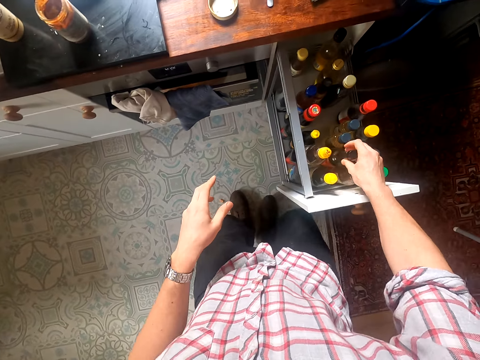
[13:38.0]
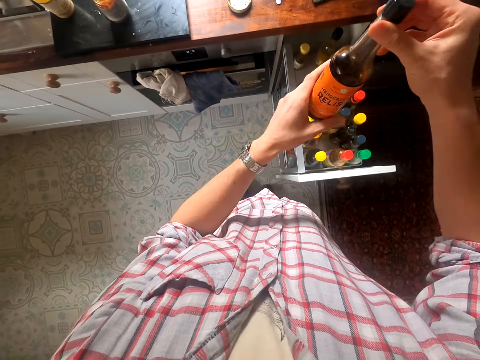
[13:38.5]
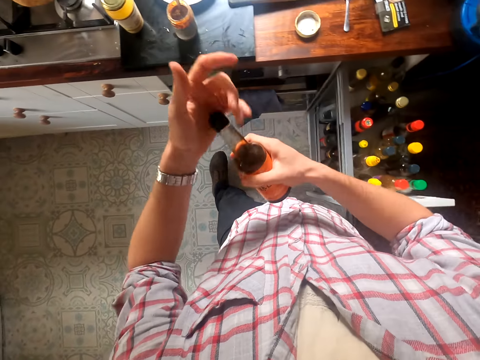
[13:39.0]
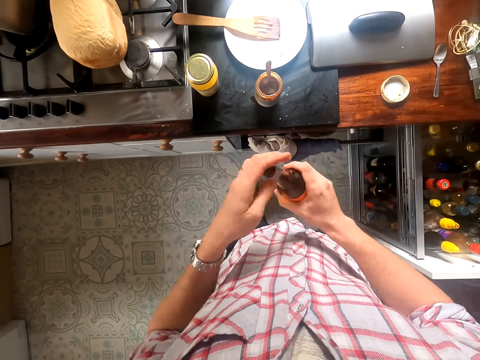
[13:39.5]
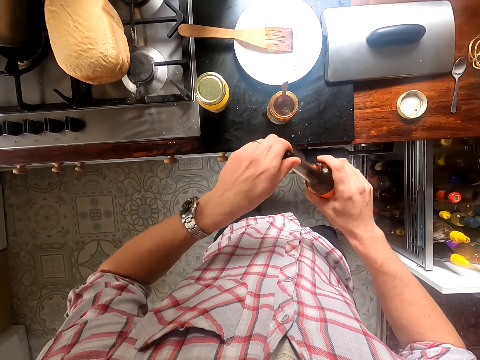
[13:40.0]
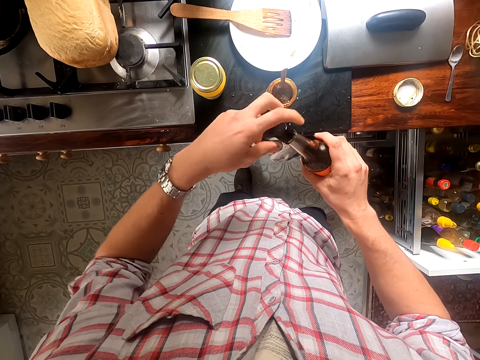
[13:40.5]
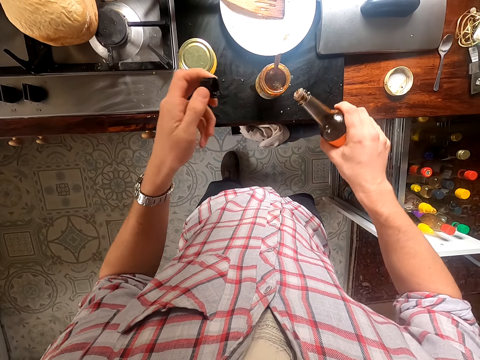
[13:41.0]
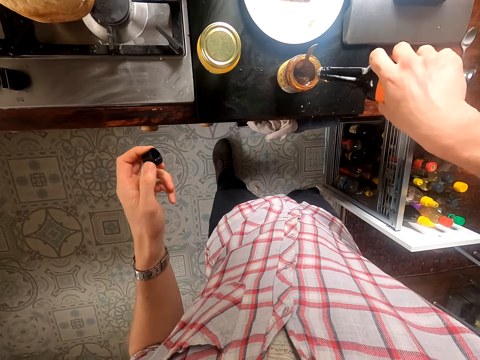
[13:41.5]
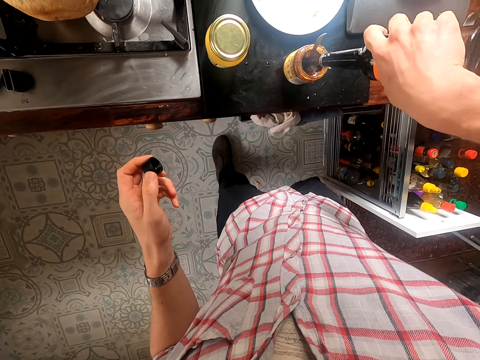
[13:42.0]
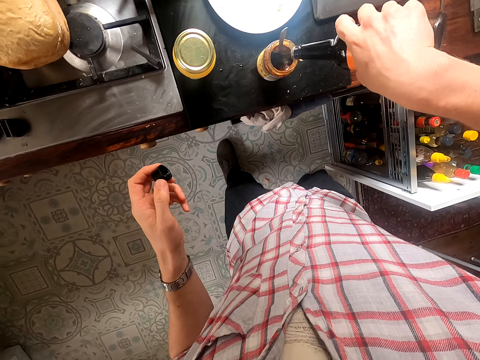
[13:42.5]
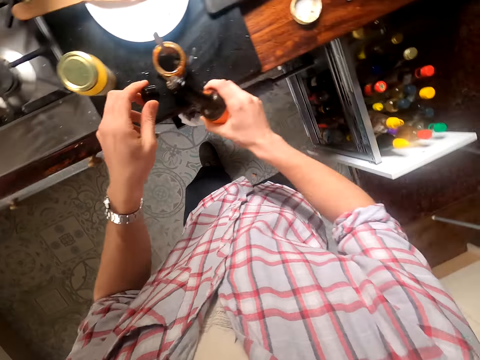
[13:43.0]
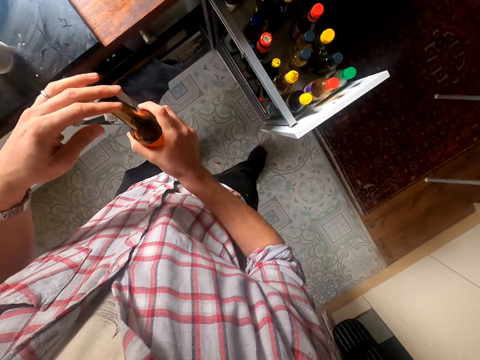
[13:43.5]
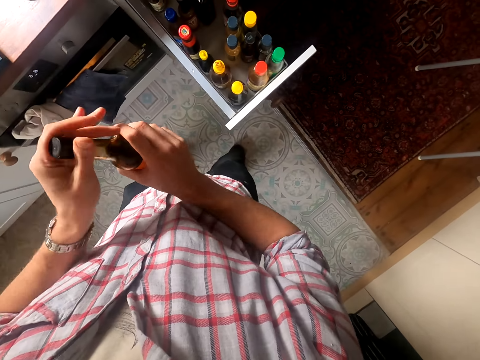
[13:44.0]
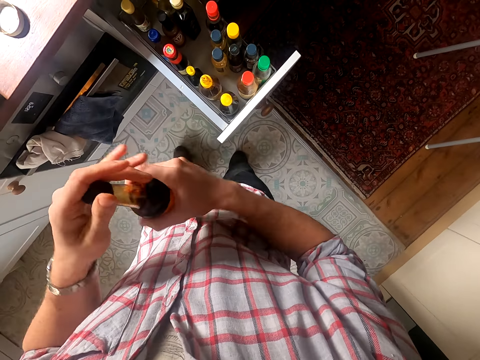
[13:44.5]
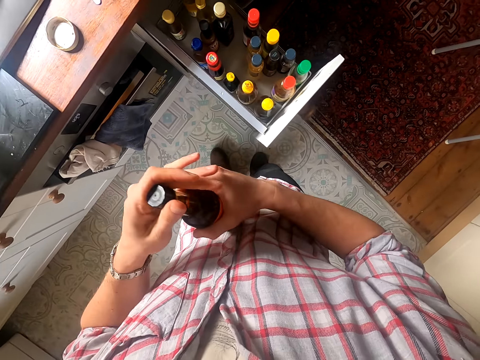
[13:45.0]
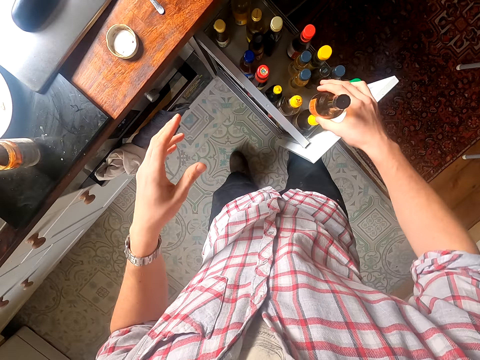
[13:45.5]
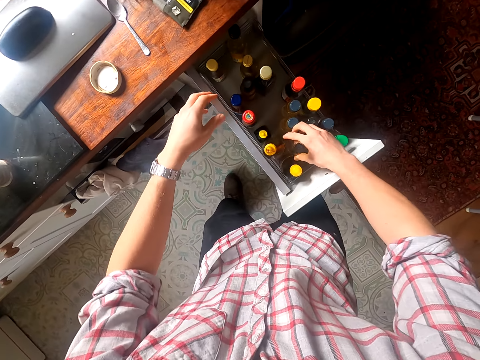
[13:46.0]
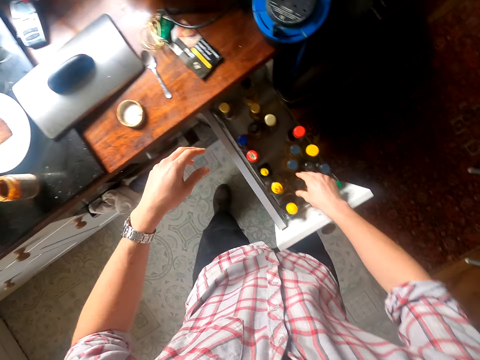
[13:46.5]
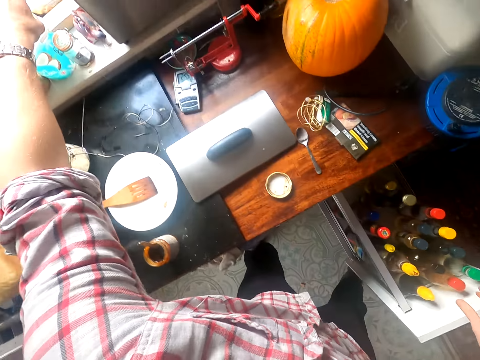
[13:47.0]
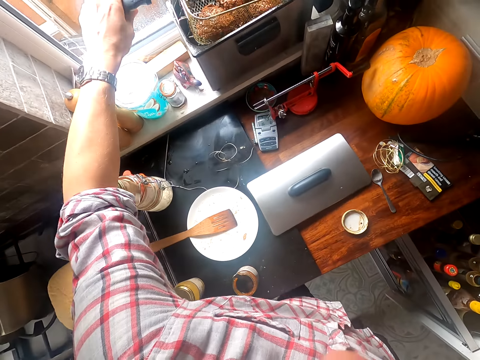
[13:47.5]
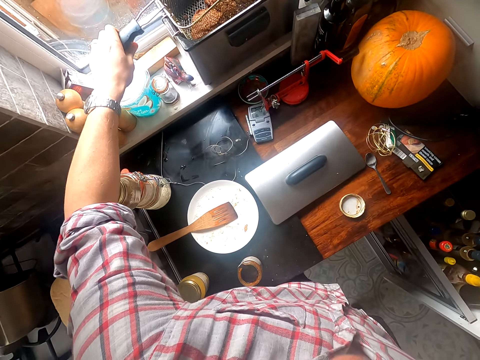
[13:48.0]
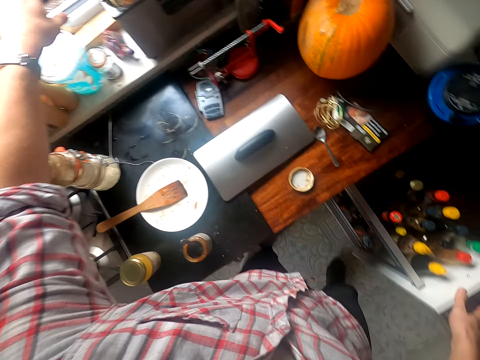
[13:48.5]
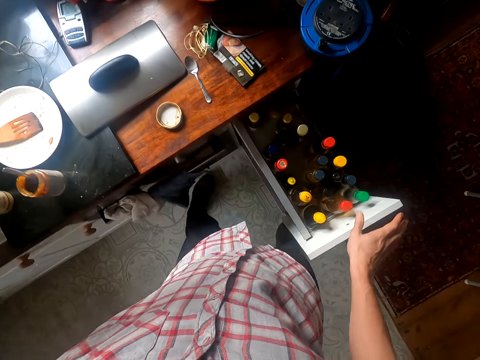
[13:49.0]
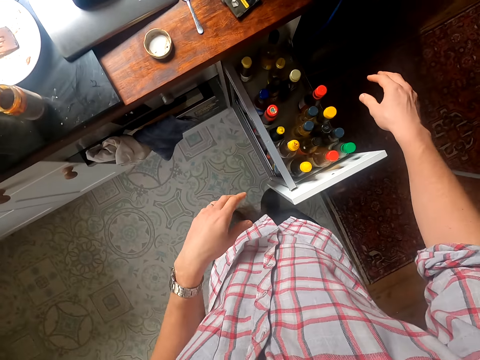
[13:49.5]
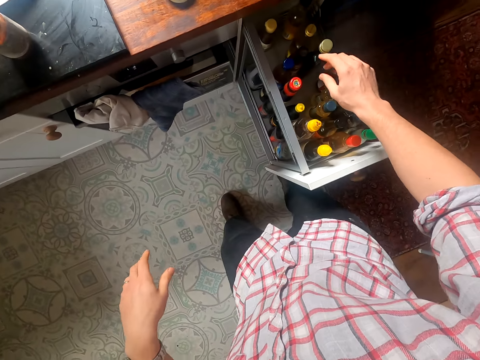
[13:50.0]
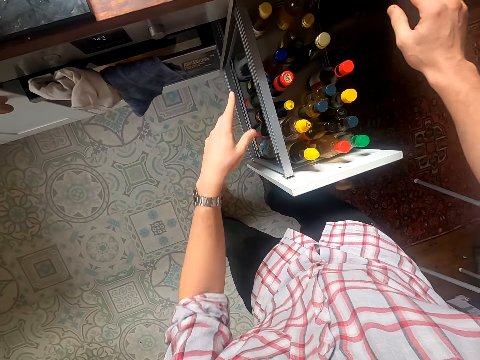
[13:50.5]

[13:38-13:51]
The camera wearer takes up a spice bottle from the drawer. They open the bottle. They pour the bottle's contents into the tin. They close the spice bottle. They close the bottle of sauce. They place the bottle back in the drawer. They hold onto the deep fryer. They shake the frying basket in the oil.

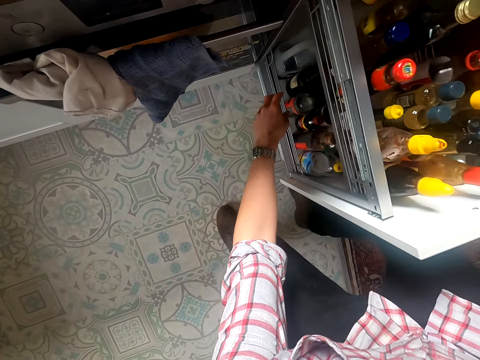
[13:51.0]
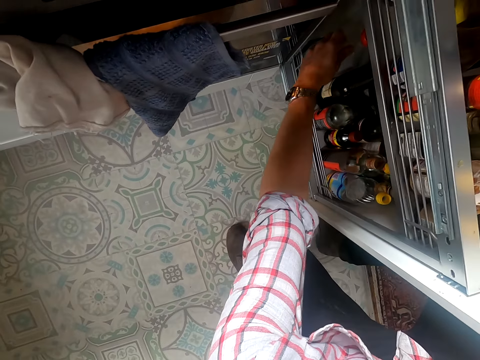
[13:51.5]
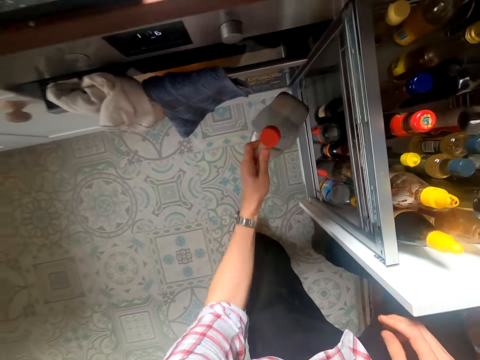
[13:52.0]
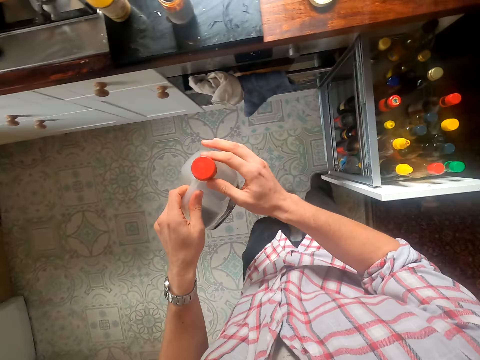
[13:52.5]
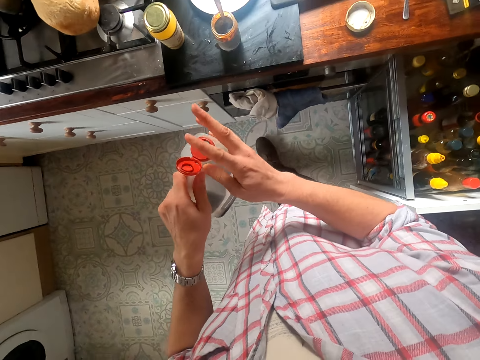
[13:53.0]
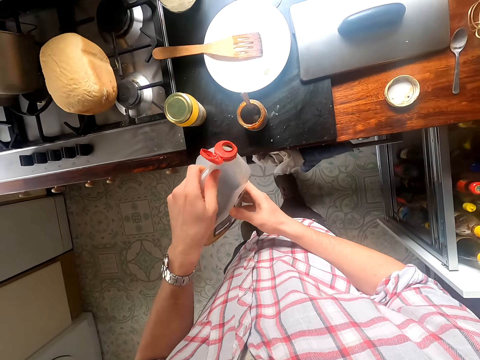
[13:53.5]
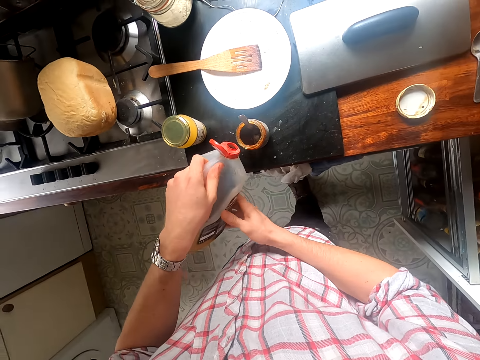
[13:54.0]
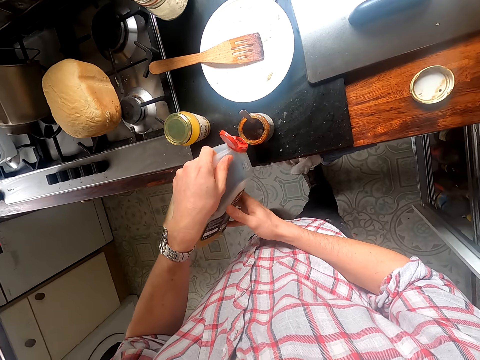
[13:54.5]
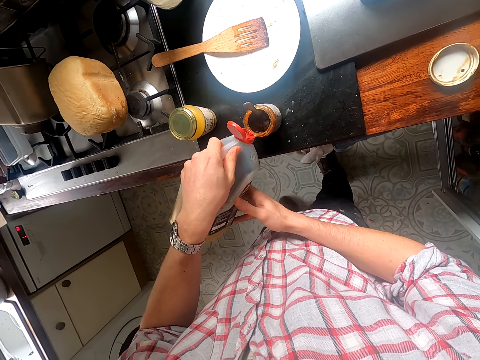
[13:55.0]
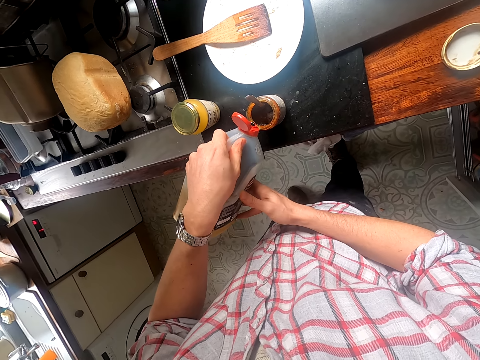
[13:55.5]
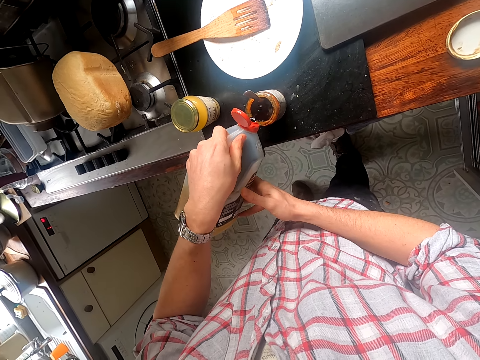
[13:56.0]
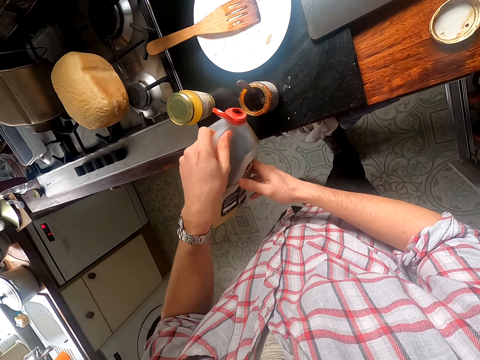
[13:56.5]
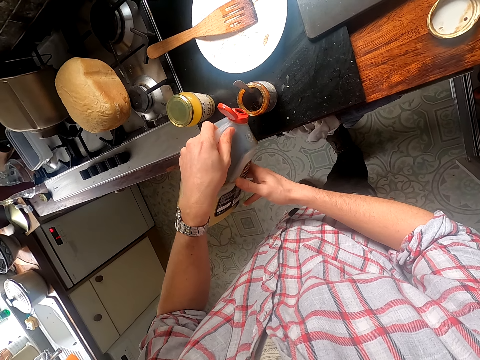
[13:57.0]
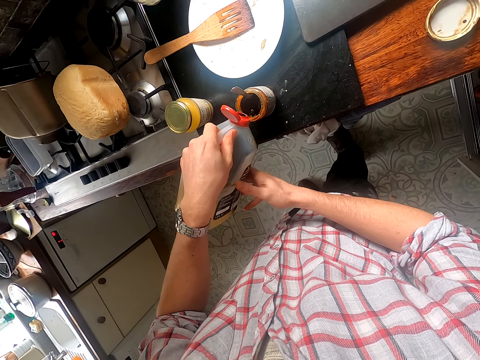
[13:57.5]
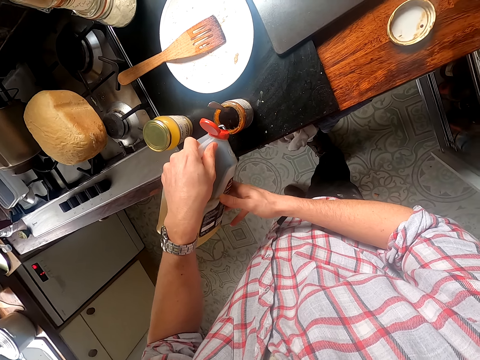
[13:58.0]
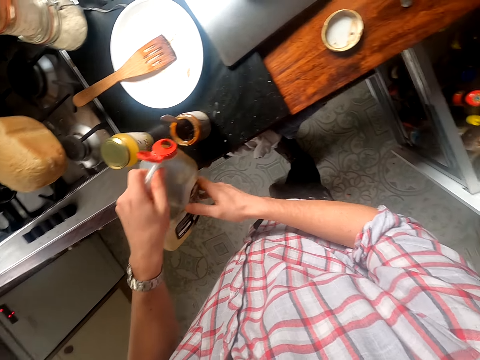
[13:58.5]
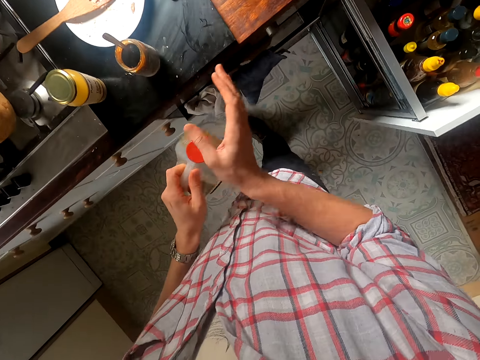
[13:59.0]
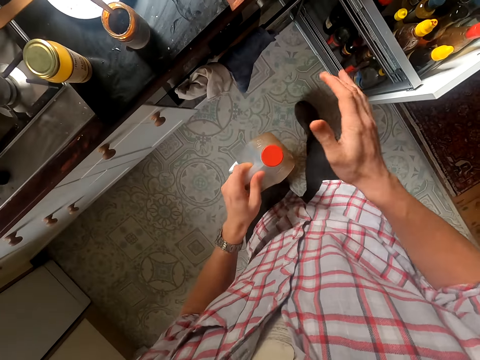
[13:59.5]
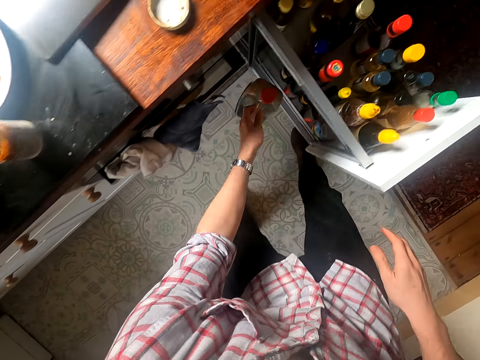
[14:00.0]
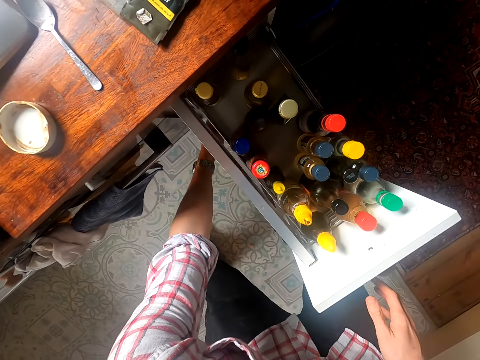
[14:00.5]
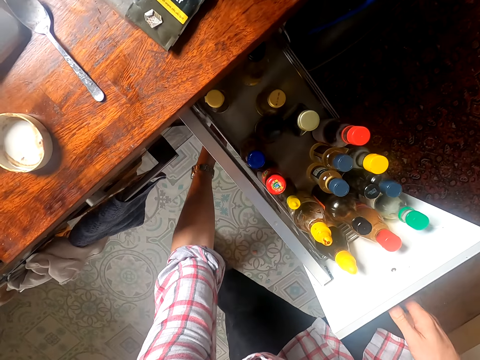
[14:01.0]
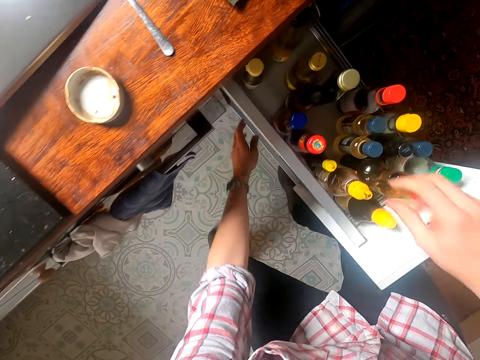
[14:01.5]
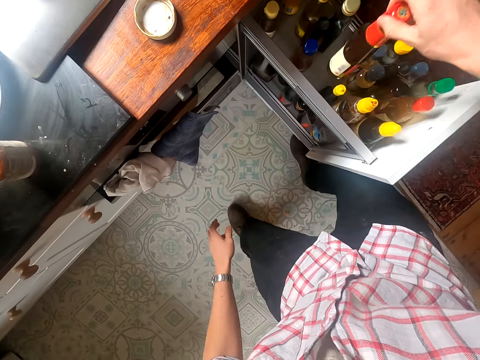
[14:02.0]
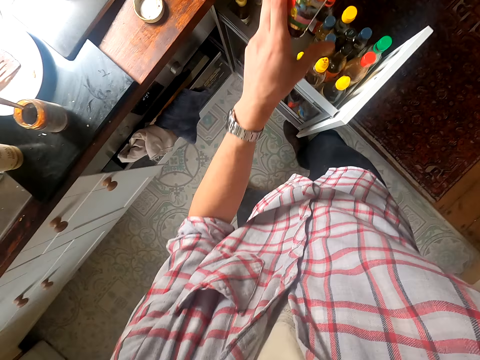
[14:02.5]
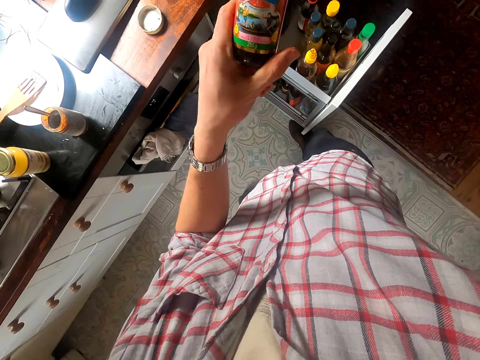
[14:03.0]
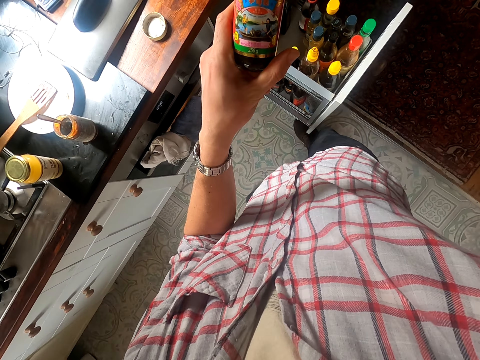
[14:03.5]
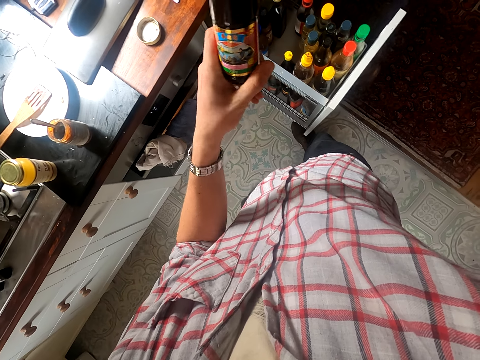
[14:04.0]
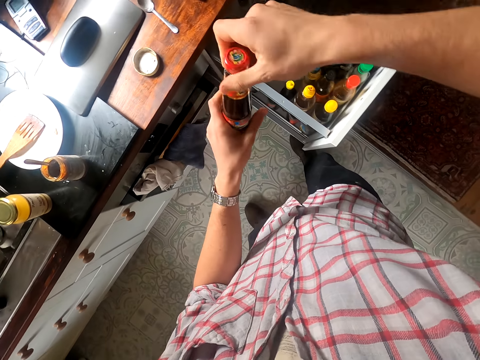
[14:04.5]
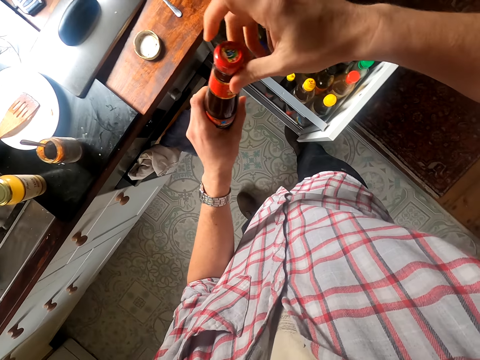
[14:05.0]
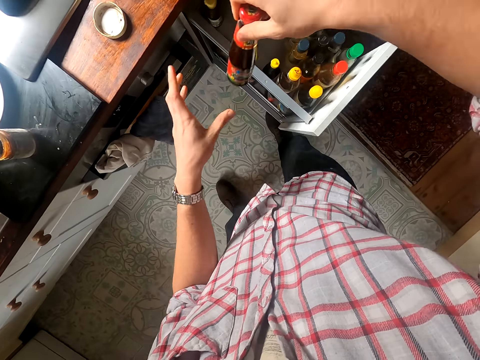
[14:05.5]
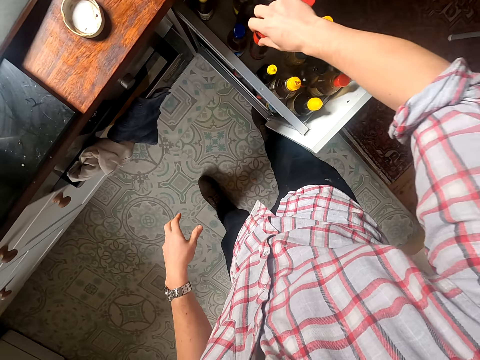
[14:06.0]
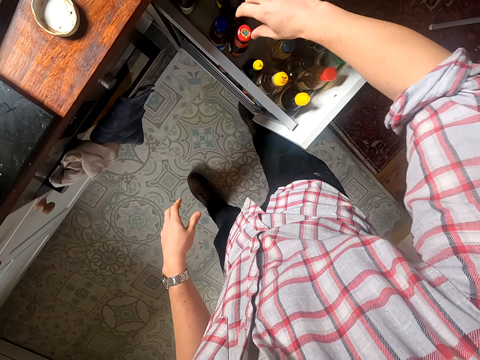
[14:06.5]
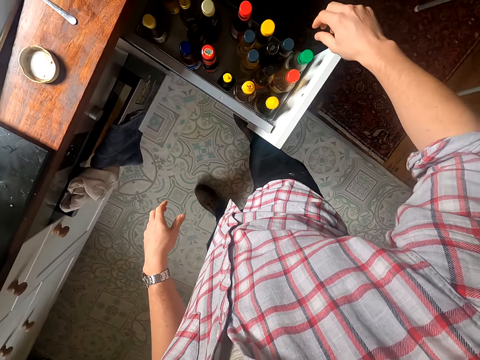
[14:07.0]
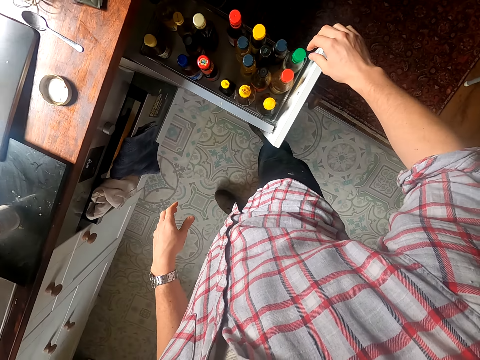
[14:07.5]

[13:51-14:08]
The camera wearer picks out a jerrycan from the drawer. They open the jerrycan. They pour the jerrycan's content into the tin. They close the jerrycan. They place the jerrycan back into the drawer. They pick a bottle of sauce from the cabinet. They put the bottle of sauce in the cabinet.
